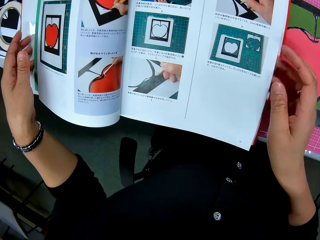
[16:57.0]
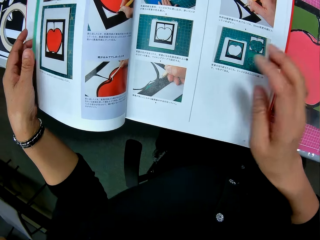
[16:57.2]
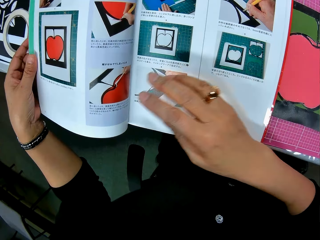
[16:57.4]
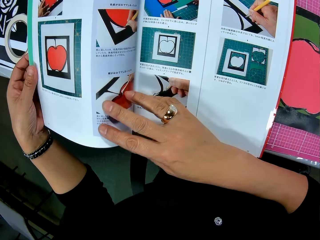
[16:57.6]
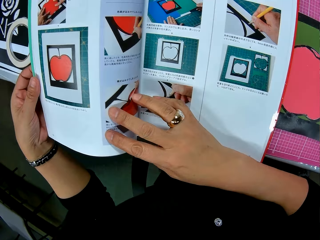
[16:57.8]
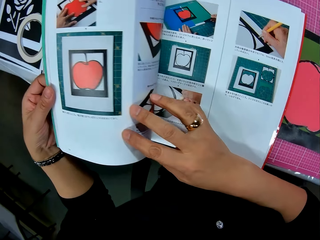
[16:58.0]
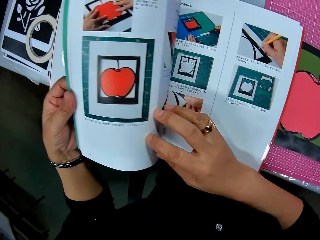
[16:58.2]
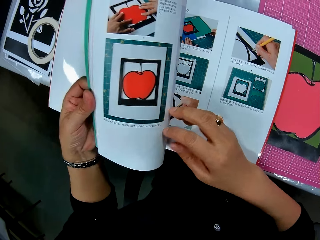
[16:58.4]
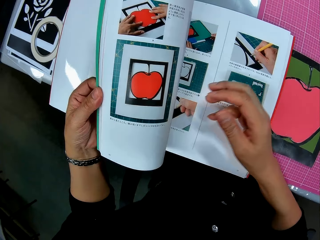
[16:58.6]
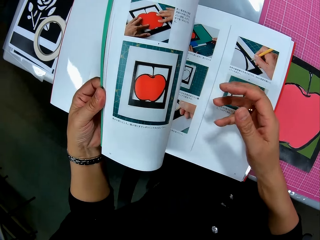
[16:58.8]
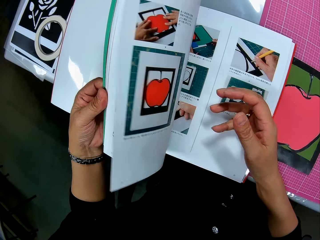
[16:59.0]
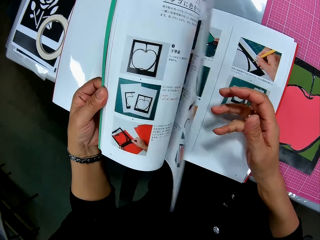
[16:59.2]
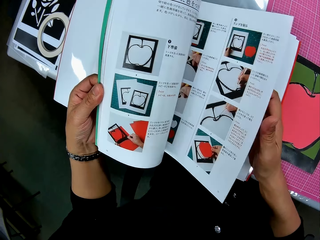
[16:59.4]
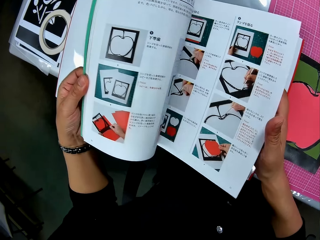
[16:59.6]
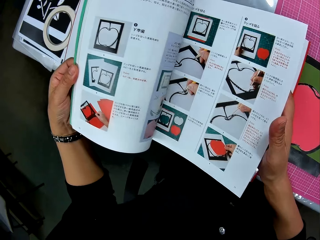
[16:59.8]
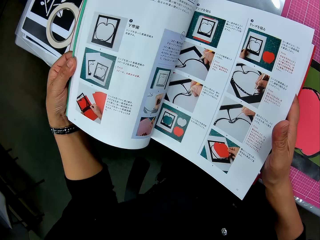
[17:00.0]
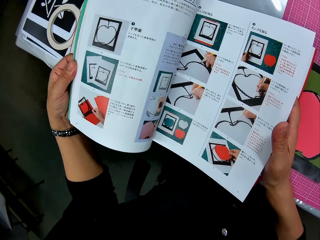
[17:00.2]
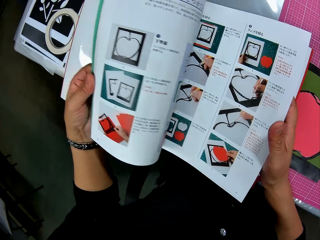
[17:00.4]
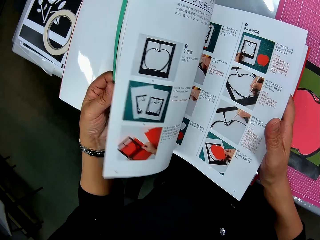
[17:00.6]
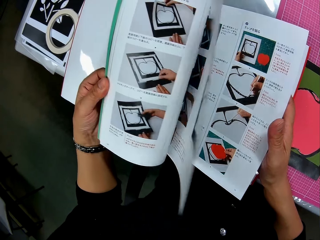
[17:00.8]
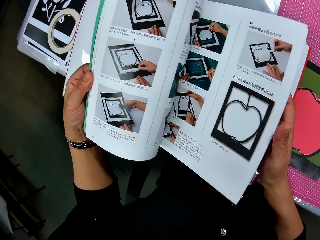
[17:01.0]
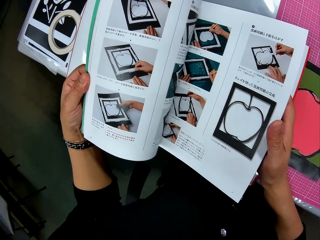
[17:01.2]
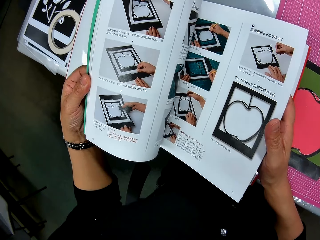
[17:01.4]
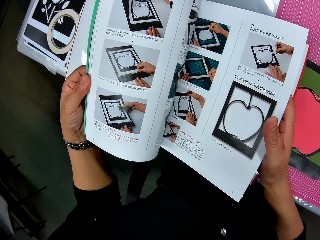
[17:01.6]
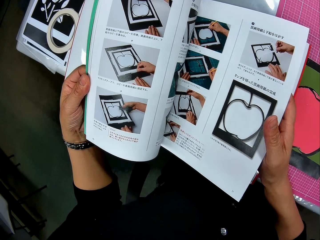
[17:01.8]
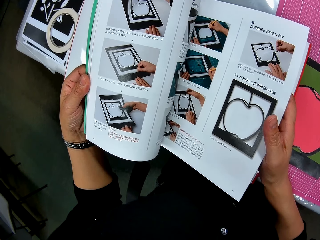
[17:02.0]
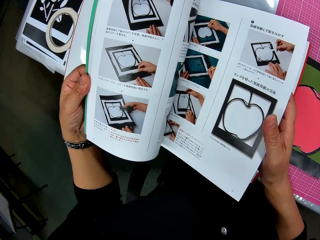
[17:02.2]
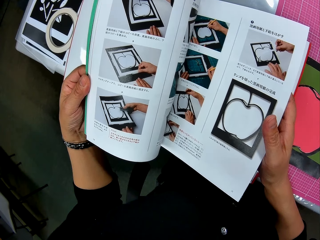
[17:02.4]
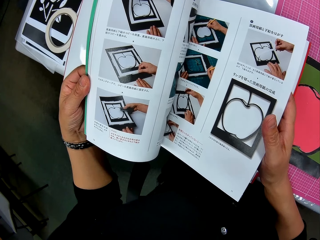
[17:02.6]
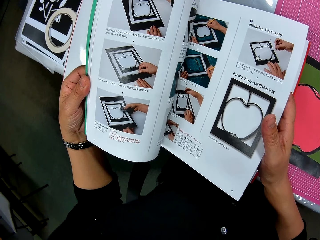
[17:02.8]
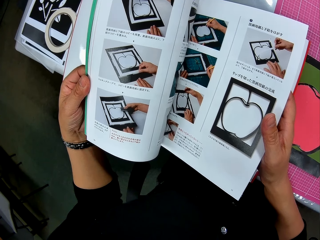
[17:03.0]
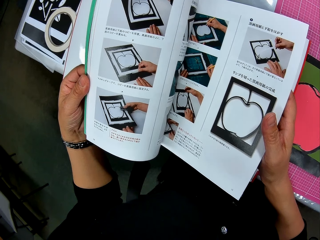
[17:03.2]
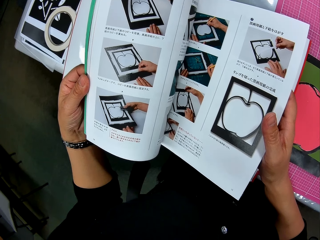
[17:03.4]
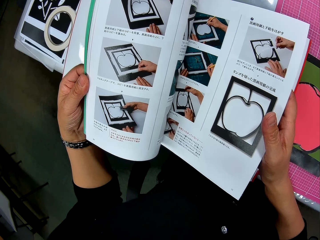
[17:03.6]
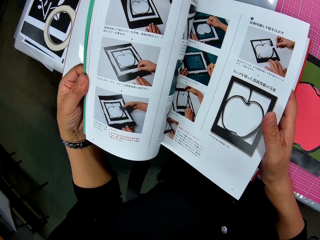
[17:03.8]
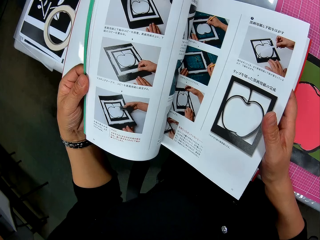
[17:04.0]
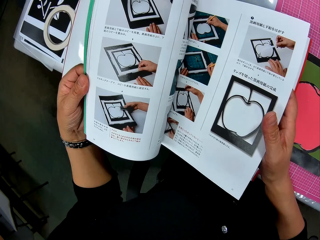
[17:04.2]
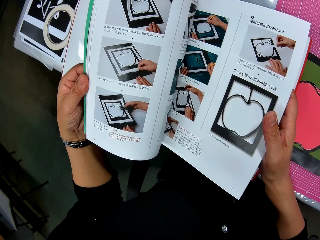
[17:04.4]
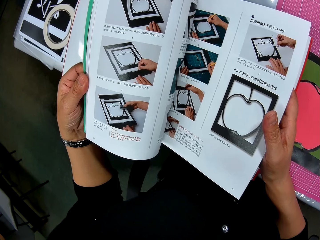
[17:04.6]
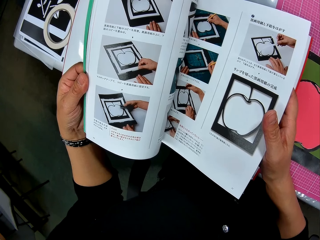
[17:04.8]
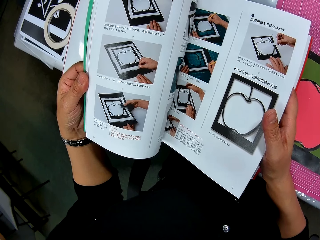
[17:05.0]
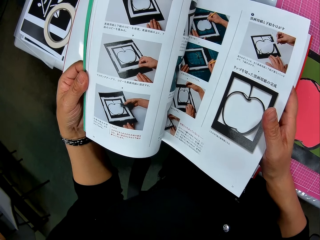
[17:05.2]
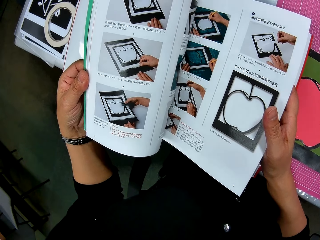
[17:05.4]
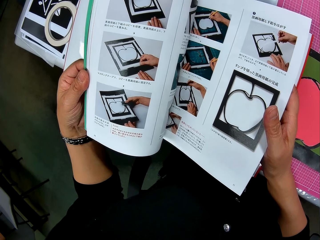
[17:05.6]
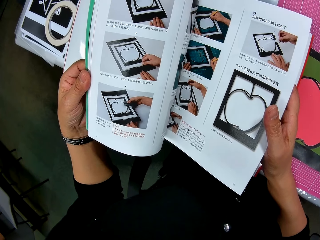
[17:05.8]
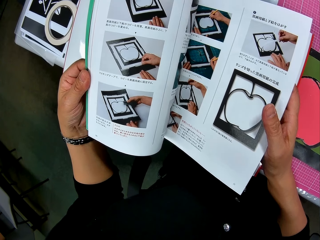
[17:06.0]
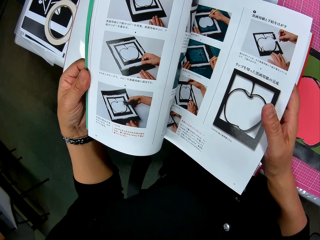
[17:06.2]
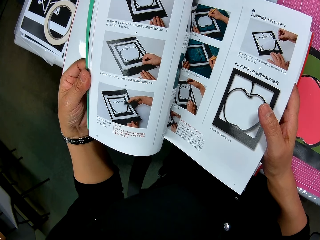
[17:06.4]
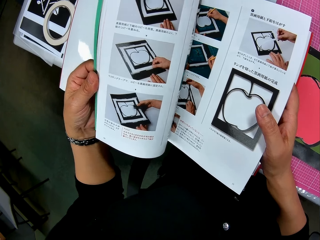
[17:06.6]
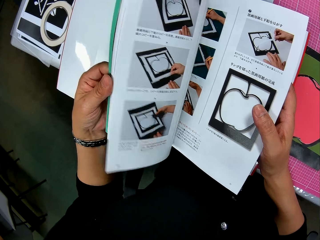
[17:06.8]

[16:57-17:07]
The camera wearer flips the pages of the book.

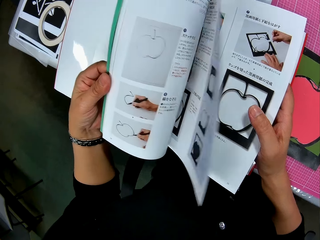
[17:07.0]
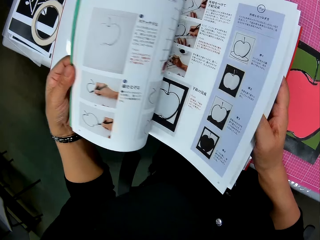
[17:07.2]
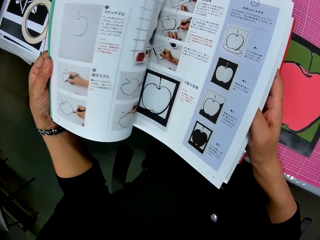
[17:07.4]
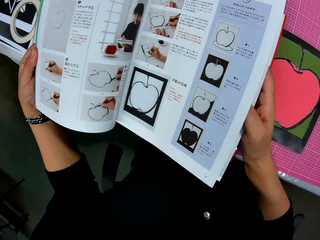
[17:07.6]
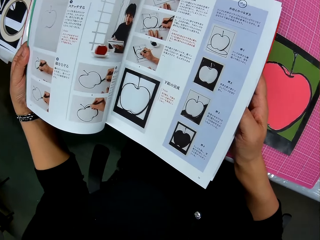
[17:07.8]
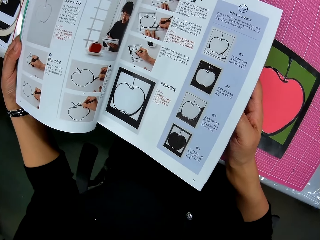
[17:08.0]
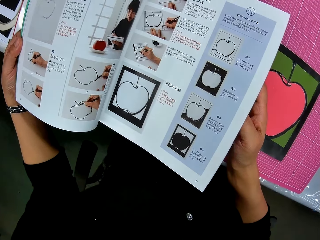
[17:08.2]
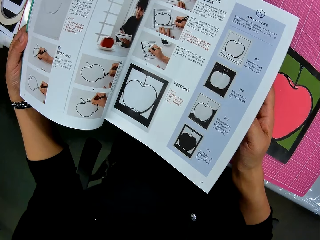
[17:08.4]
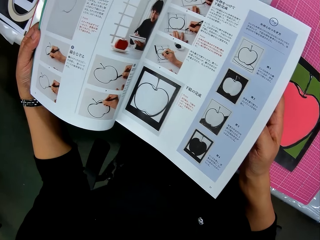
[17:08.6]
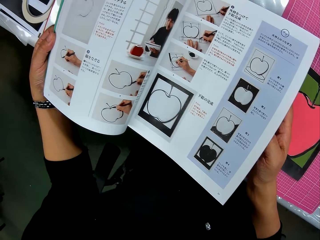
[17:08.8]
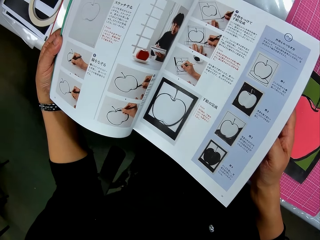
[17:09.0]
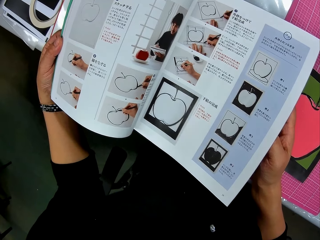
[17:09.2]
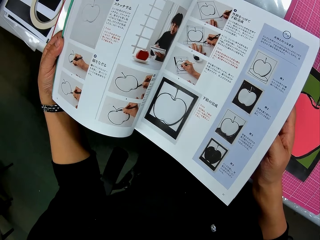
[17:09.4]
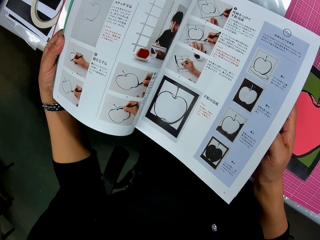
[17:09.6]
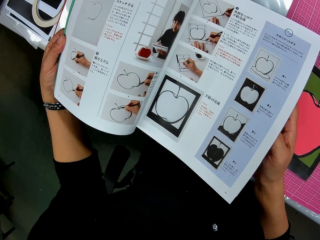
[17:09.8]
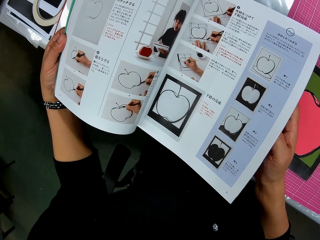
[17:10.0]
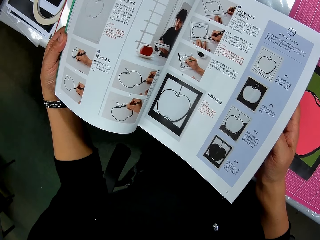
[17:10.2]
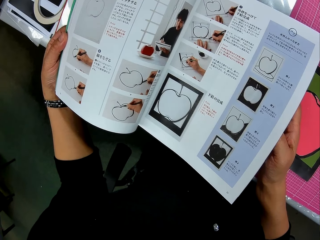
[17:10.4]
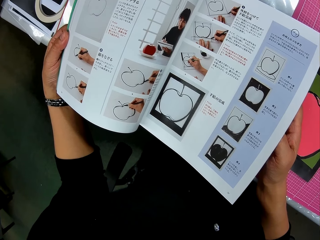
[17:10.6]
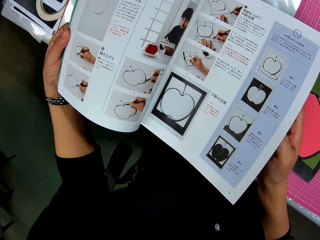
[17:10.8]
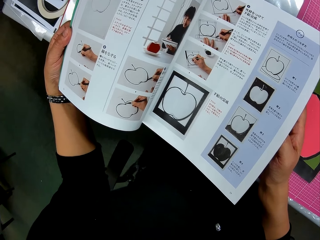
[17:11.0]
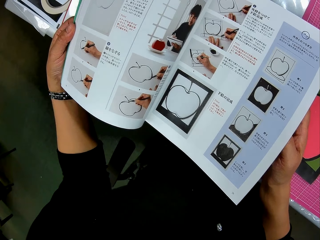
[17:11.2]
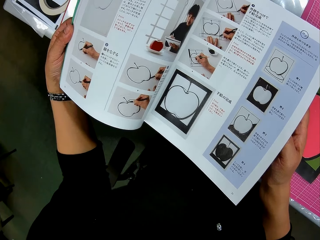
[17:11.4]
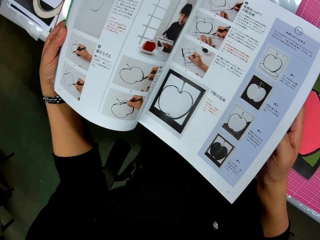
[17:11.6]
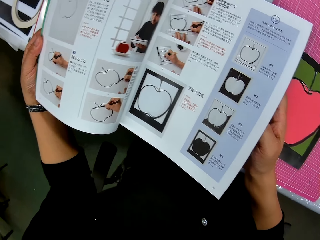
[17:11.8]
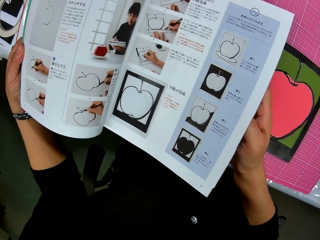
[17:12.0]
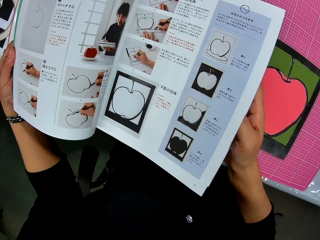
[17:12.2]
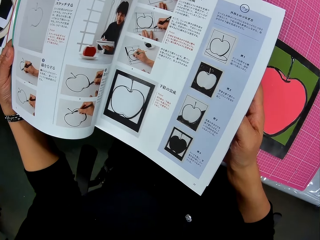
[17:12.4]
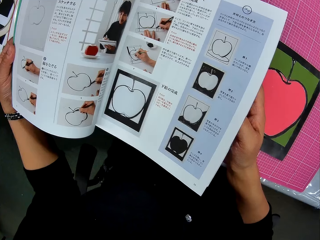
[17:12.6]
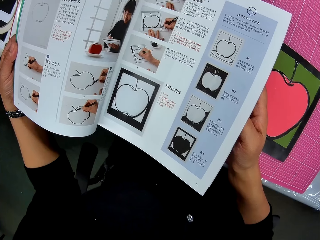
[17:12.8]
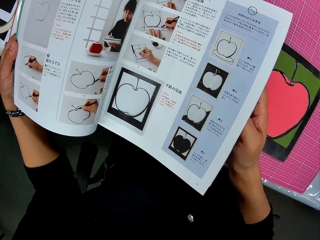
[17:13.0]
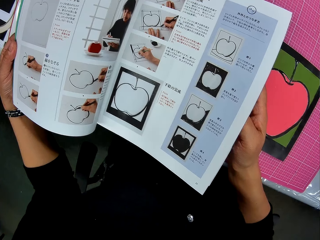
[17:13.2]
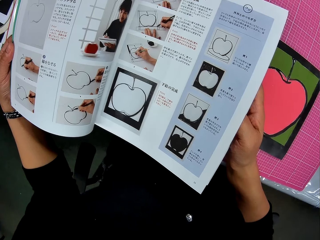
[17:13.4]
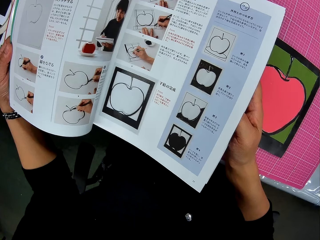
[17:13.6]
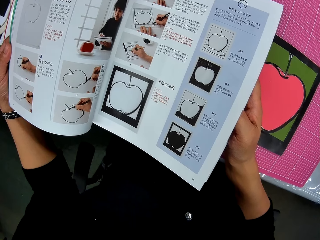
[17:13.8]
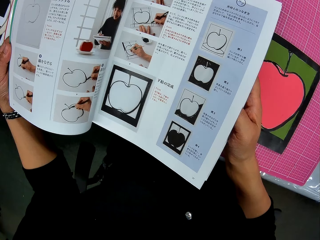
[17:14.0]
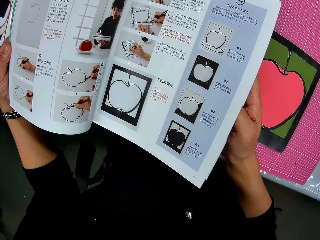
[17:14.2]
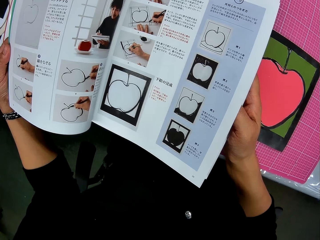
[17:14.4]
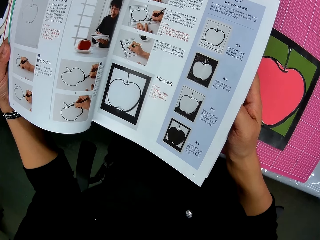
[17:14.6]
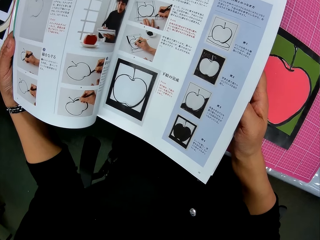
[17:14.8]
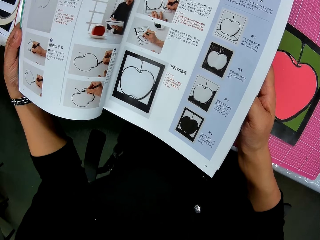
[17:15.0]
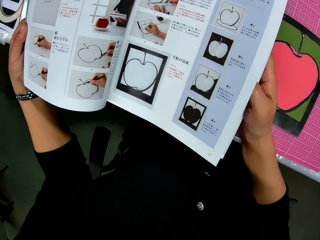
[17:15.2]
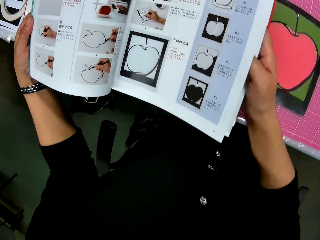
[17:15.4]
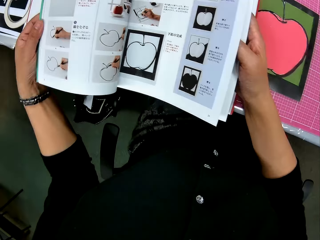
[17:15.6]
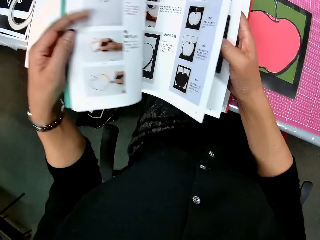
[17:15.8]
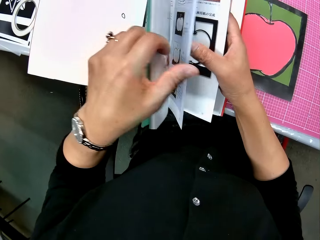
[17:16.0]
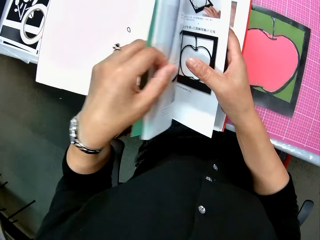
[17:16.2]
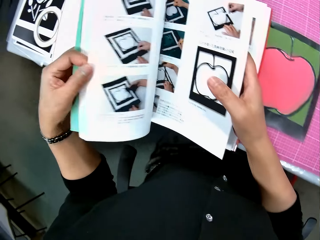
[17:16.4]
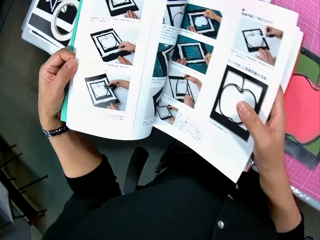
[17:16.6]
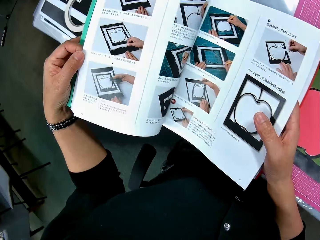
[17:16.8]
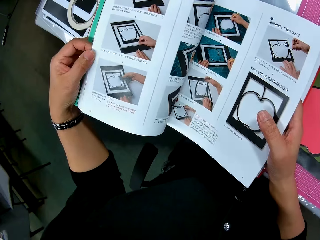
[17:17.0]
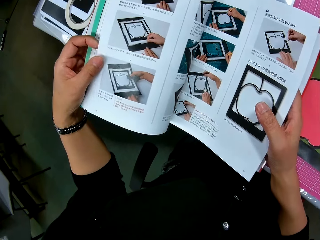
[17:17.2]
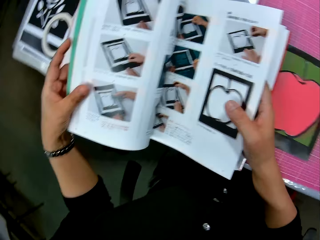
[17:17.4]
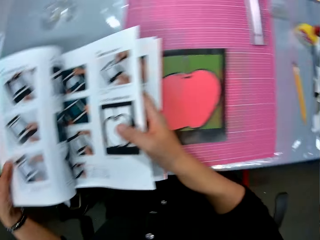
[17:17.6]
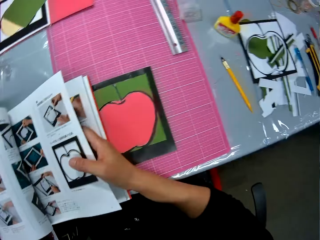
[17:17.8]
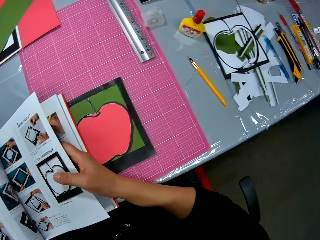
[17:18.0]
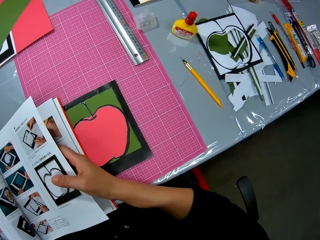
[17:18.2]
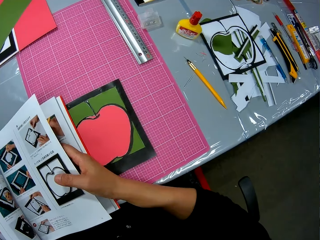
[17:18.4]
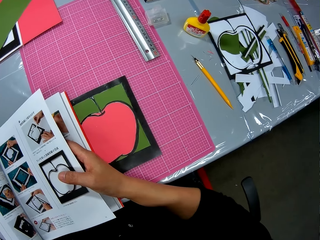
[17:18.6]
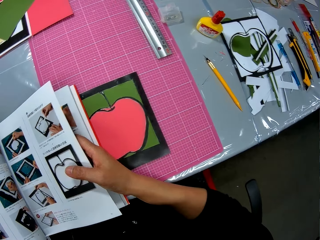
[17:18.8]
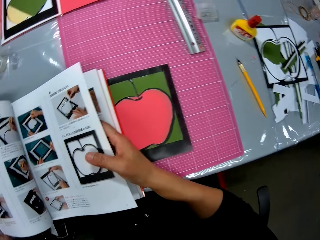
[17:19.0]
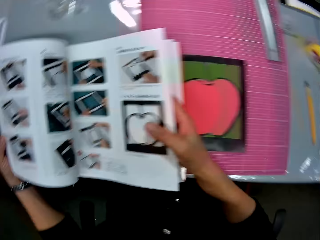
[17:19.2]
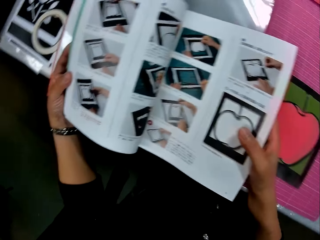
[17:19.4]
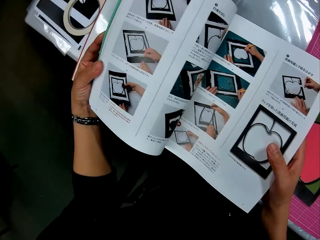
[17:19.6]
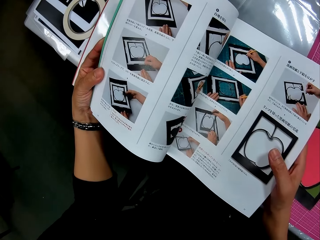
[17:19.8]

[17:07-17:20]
The camera wearer looks at the sketch book. They open the next page.
